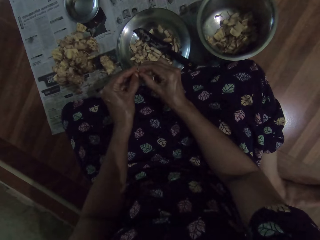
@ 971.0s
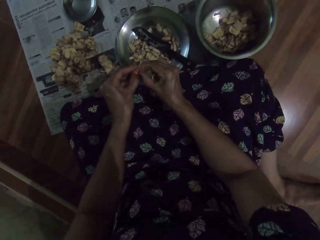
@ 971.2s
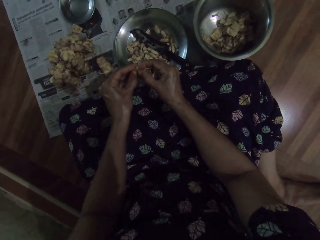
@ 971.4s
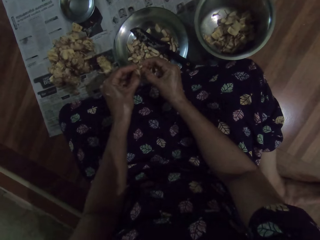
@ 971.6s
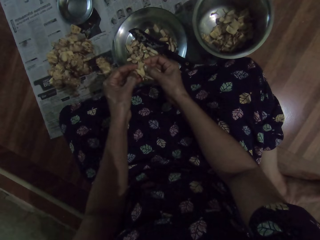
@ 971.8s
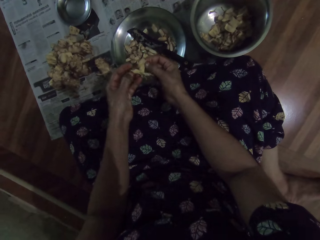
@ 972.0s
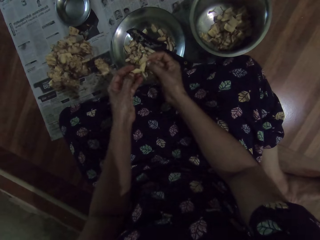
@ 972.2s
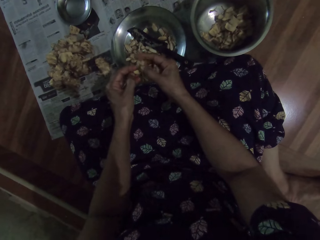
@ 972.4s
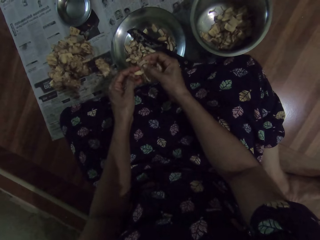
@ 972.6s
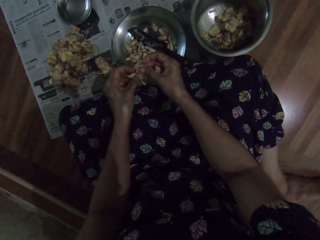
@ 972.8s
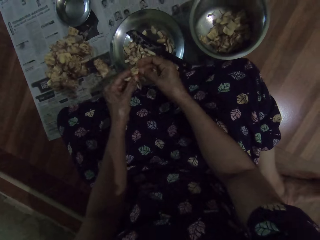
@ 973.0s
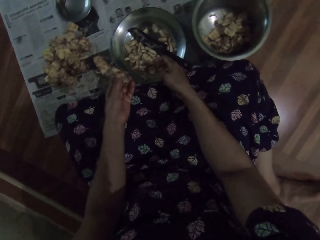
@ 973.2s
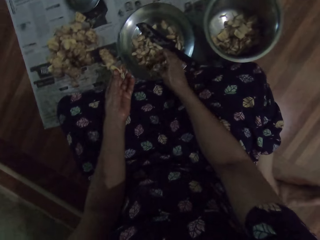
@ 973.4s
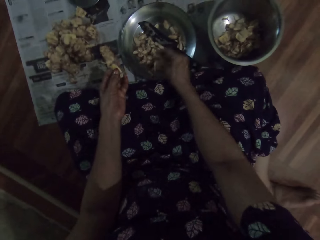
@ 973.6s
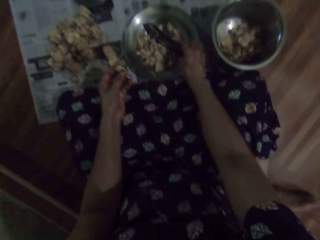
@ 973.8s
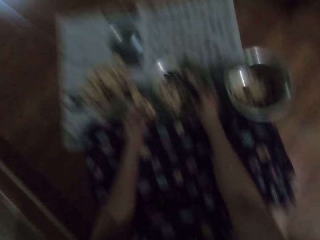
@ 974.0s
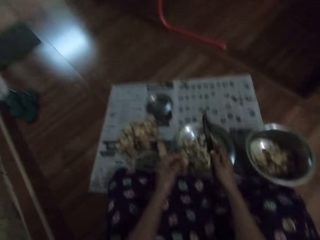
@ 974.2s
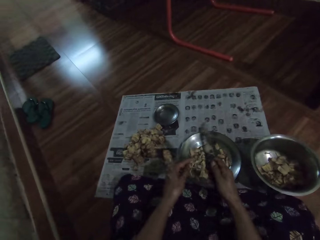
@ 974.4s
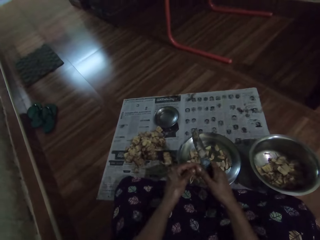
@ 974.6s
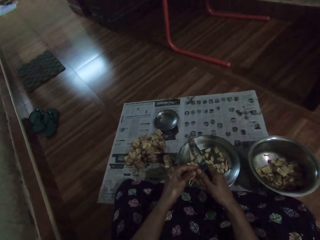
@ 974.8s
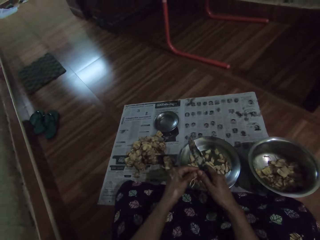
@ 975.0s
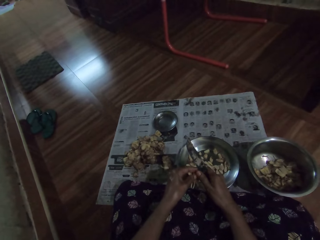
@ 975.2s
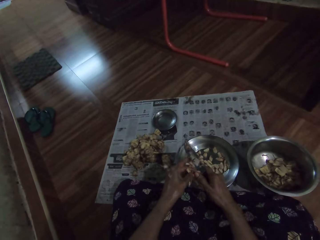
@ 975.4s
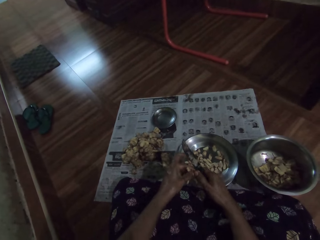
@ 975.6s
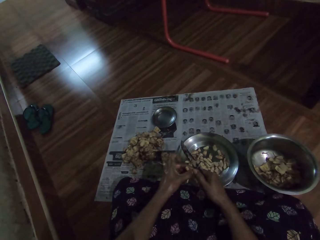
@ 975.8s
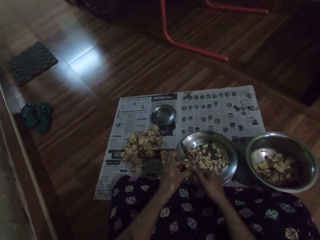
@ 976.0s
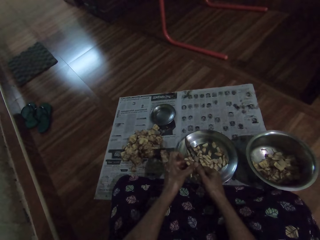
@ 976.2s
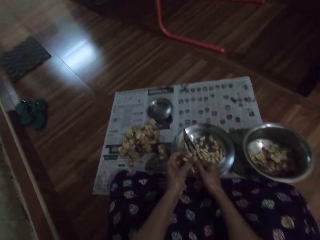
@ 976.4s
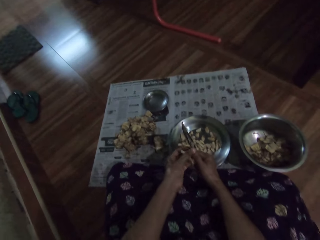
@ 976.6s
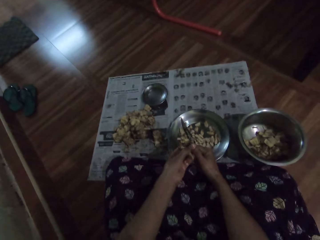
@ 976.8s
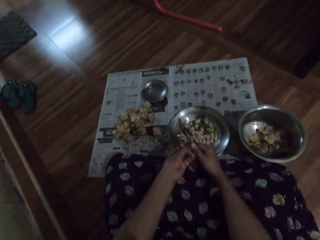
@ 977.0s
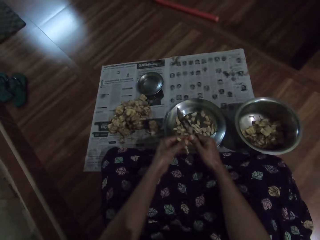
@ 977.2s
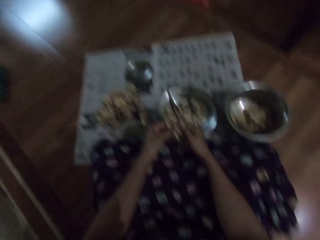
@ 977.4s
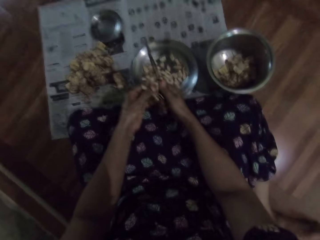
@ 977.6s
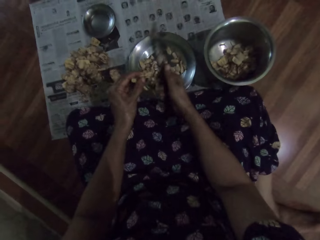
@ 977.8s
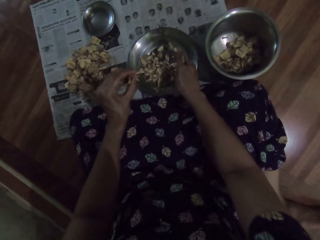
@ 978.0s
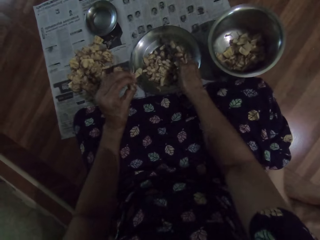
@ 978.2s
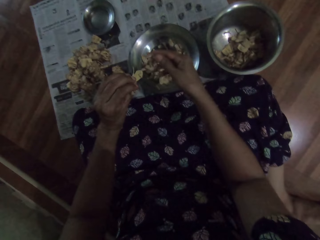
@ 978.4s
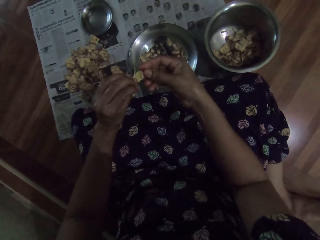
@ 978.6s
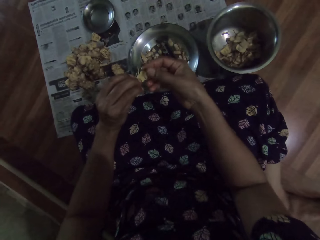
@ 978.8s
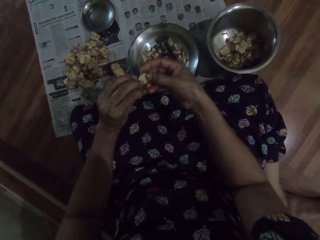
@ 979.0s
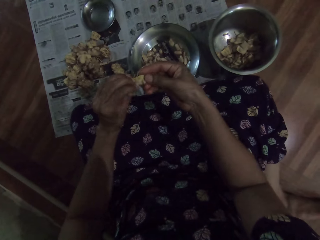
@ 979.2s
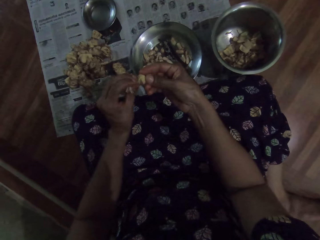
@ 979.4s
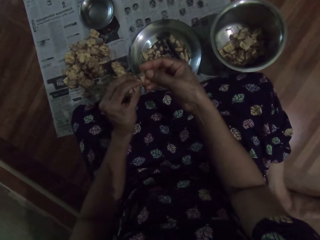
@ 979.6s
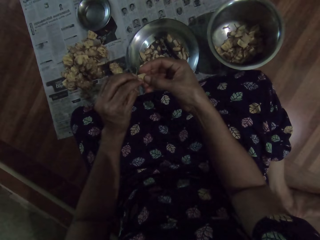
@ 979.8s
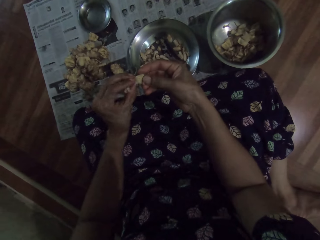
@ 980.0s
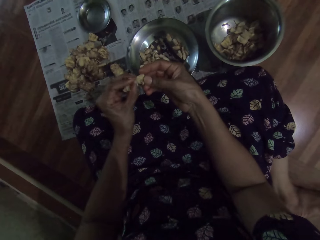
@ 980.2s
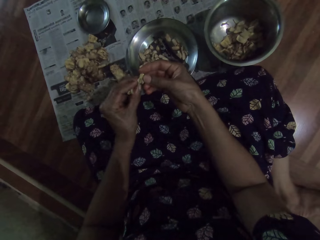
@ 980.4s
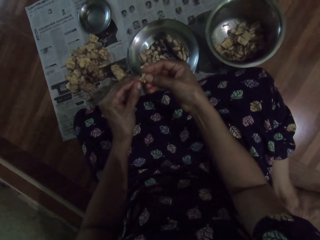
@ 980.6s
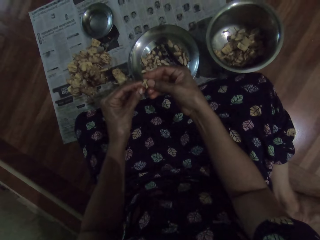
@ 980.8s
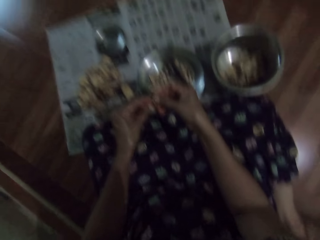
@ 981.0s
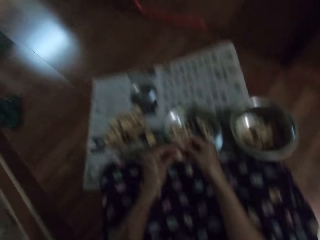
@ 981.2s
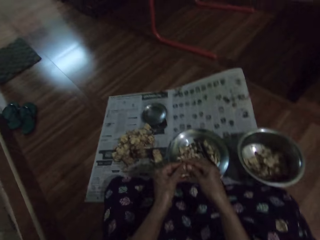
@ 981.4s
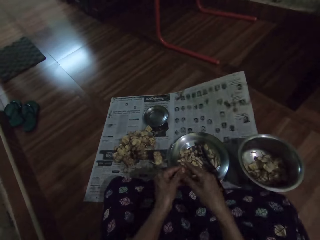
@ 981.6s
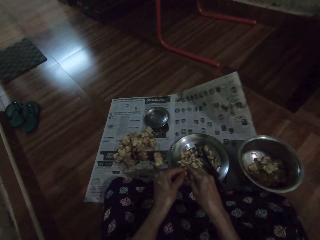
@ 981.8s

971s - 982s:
The camera wearer drops the jack fruit in the plate on the floor with her right hand. She picks up the knife from the plate on the floor with her right hand. She cuts the jack fruit in her left hand with the knife in her right hand. She peels the cashew nuts. She drops the knife in the plate on the floor with her right hand. She peels the jack fruit with both hands.

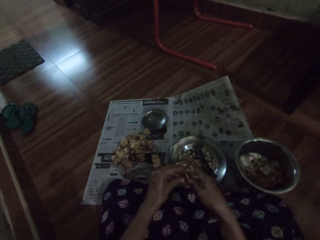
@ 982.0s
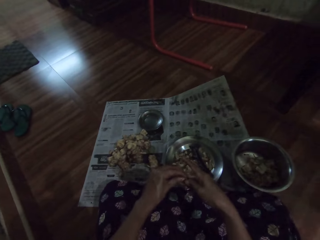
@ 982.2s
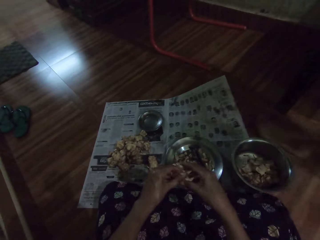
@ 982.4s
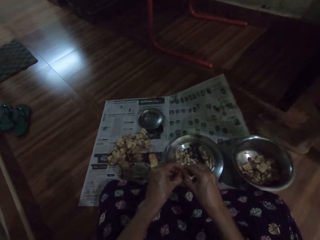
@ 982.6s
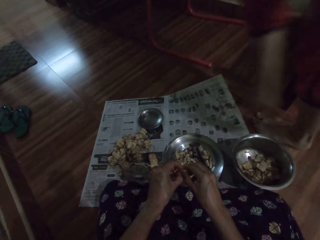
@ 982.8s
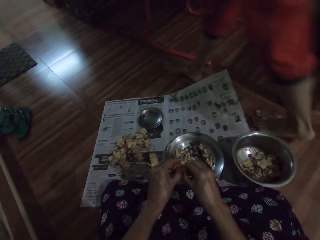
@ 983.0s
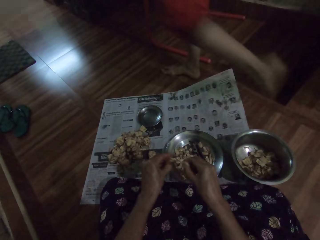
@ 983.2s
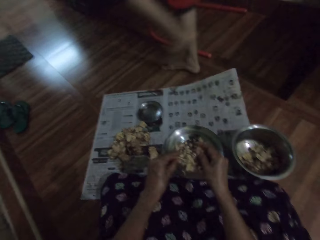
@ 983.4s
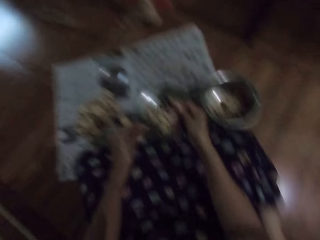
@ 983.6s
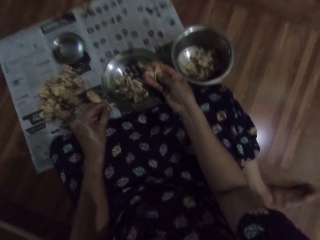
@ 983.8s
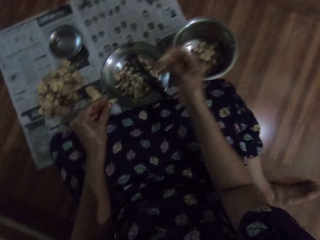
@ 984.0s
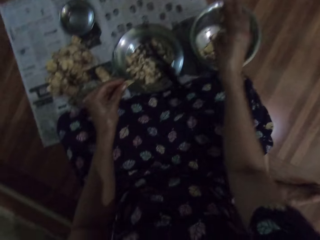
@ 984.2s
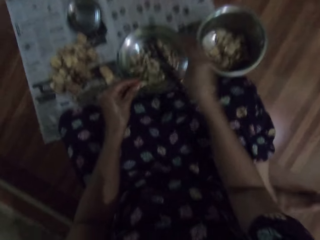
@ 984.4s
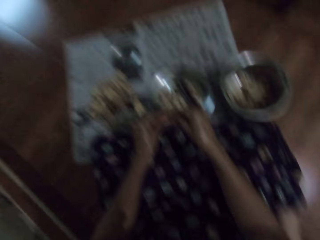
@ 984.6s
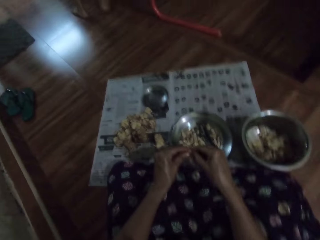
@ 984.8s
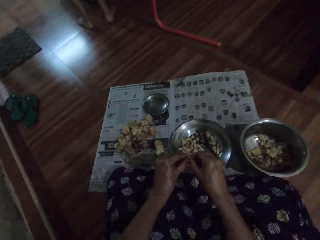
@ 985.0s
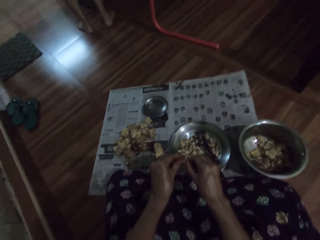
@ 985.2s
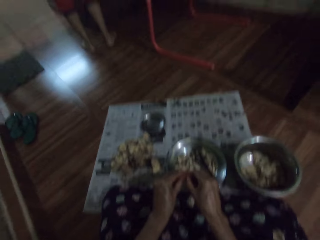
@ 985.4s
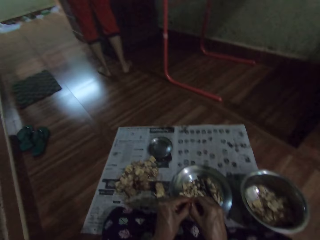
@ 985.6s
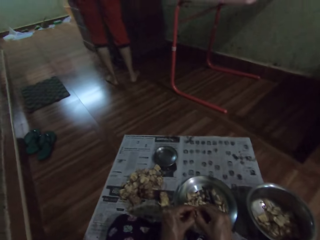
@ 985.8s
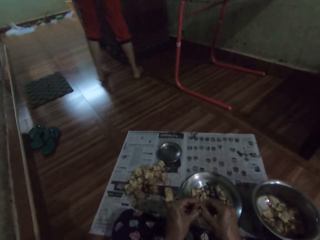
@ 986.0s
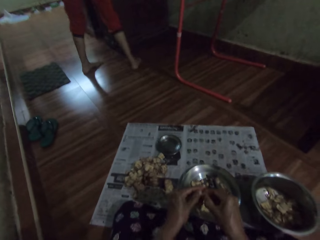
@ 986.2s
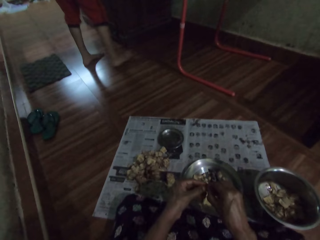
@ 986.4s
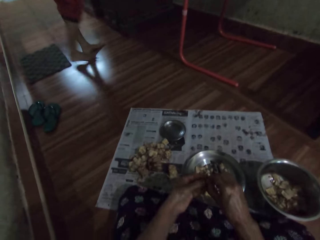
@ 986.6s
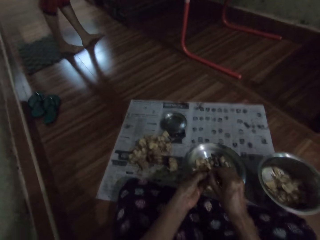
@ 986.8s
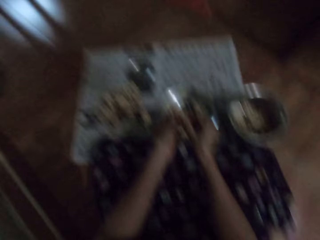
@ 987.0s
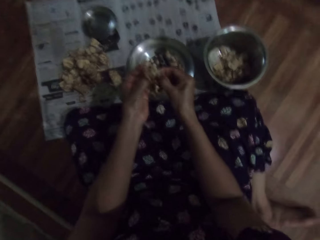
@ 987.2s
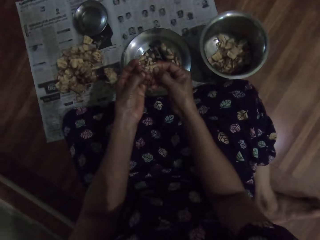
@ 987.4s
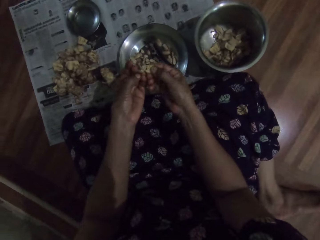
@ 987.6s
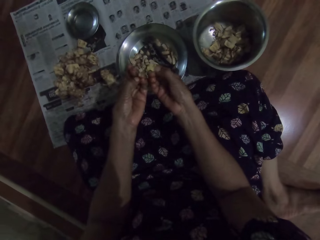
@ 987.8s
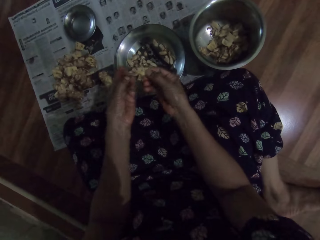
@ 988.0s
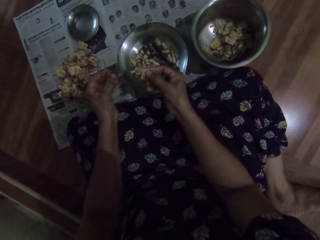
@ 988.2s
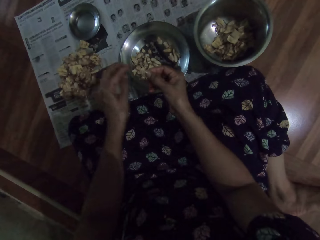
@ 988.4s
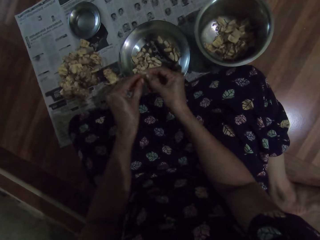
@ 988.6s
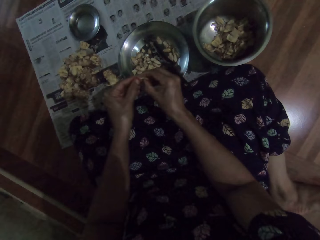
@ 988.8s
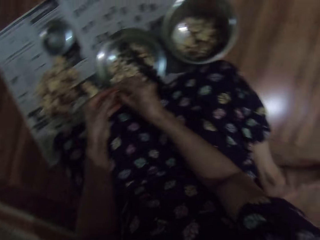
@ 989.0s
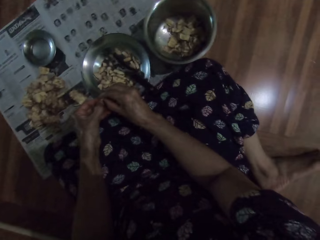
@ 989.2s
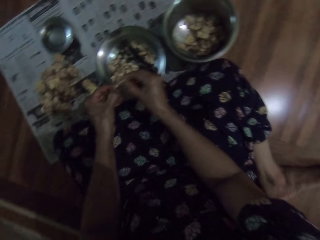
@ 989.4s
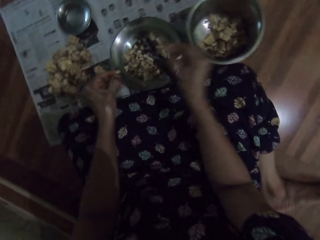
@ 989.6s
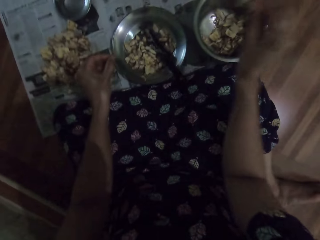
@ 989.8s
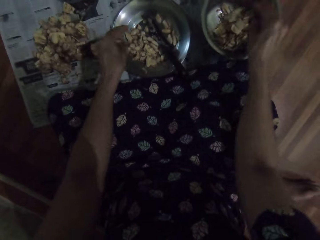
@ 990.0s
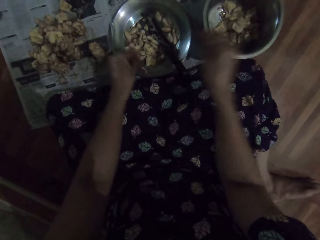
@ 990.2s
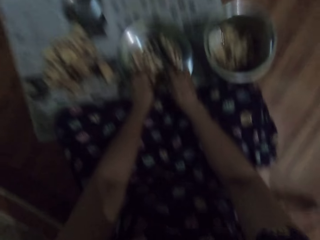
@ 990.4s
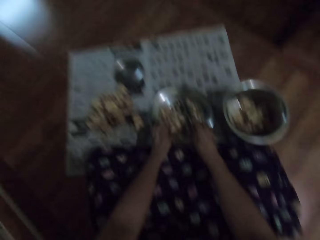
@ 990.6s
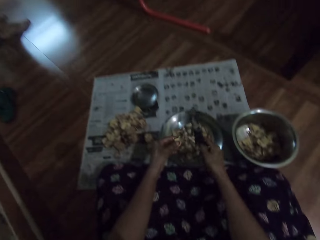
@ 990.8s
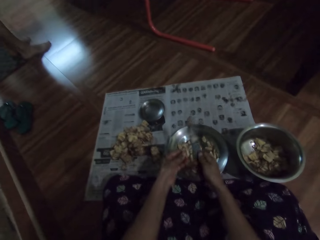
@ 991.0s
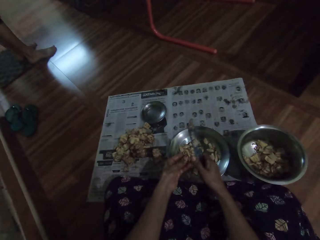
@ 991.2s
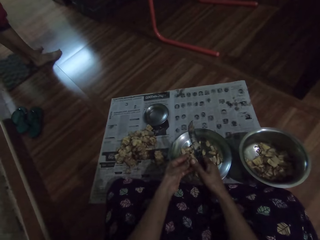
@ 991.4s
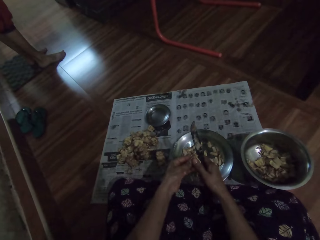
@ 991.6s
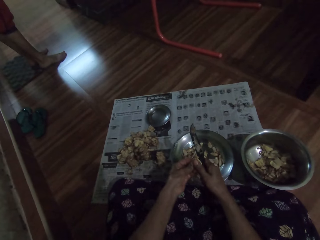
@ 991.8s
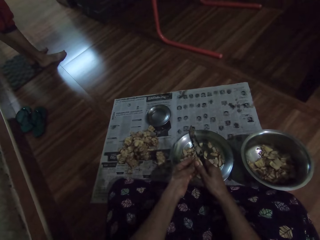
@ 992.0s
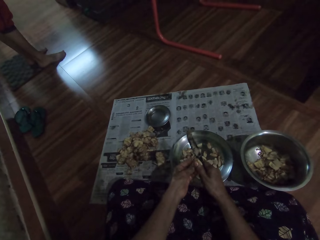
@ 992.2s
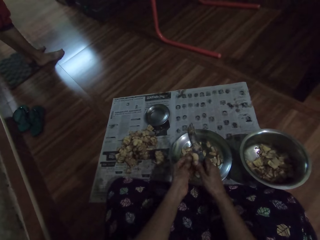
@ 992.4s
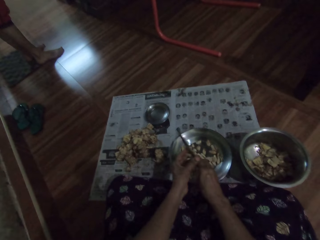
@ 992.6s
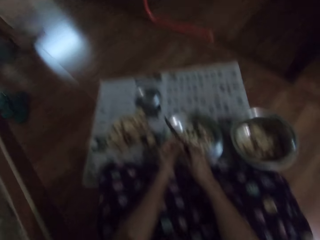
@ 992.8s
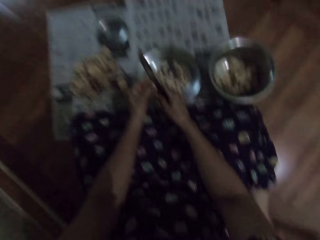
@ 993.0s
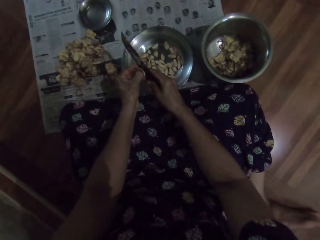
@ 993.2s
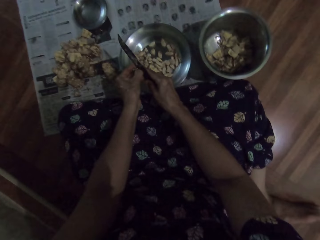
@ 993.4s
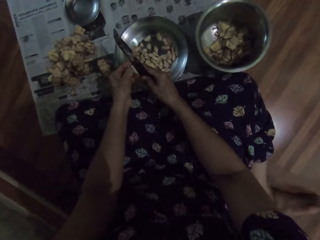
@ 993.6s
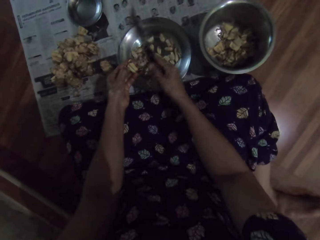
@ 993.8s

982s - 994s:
A man walks past the camera wearer. The camera wearer drops the peel in the bowl on the floor with her right hand. She peels the jack fruit with both hands. She drops the jack fruit in the plate on the floor with her left hand. She peels the jack fruit with both hands. She drops the peel in the bowl on the floor with her right hand. She picks up the jack fruit from the plate on the floor with her left hand. She picks up the knife from the plate on the floor with her right hand. She cuts the jack fruit in her left hand with the knife in her right hand. She peels the cashew nuts.
